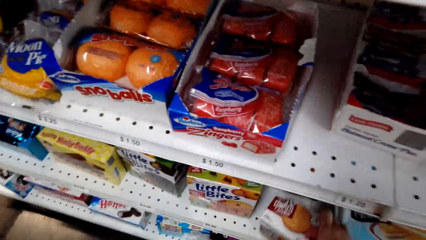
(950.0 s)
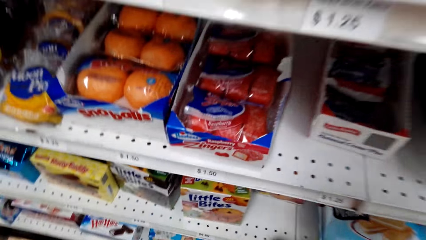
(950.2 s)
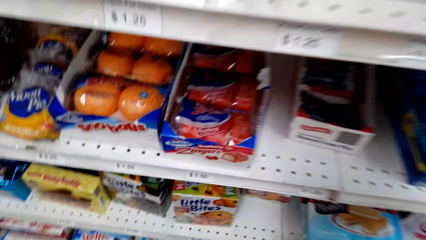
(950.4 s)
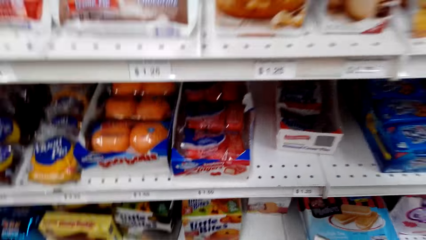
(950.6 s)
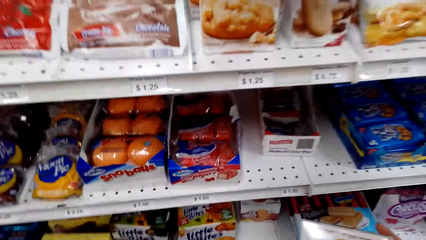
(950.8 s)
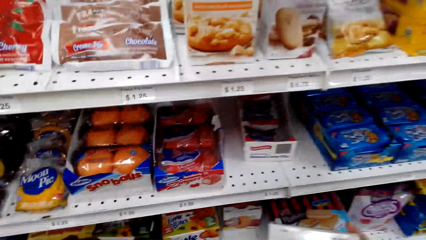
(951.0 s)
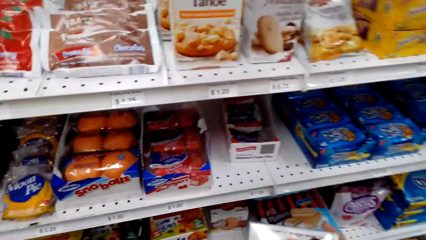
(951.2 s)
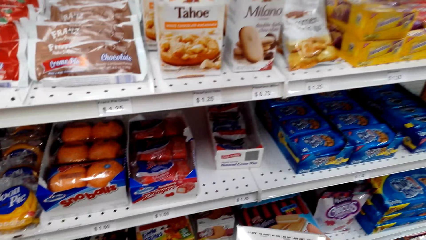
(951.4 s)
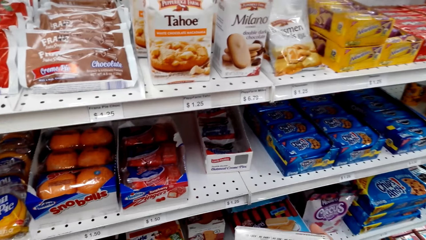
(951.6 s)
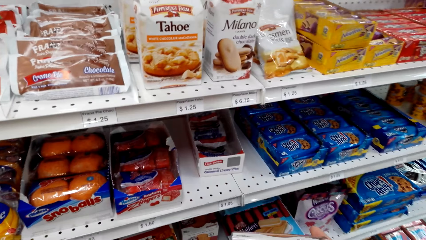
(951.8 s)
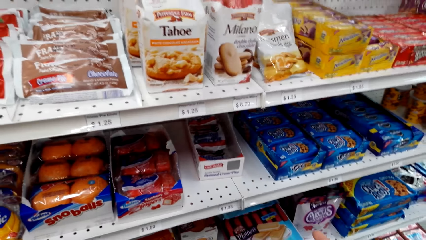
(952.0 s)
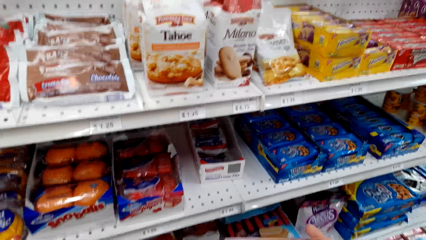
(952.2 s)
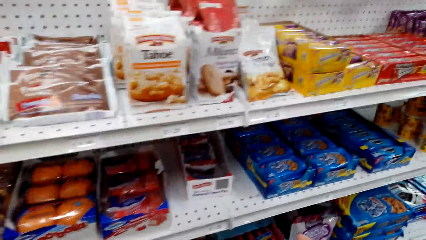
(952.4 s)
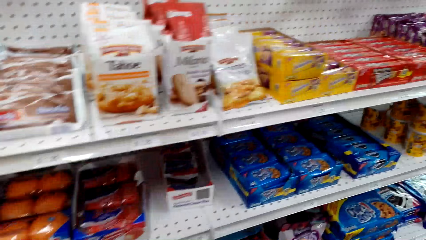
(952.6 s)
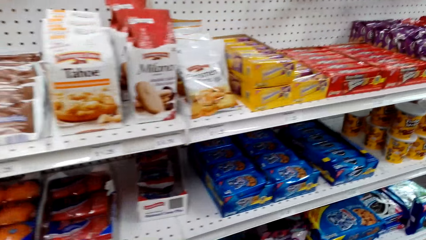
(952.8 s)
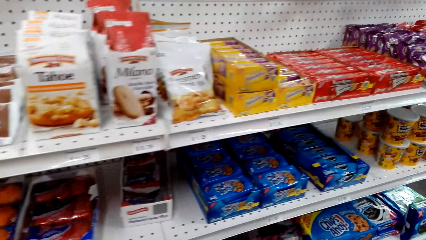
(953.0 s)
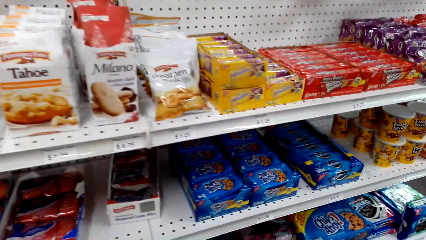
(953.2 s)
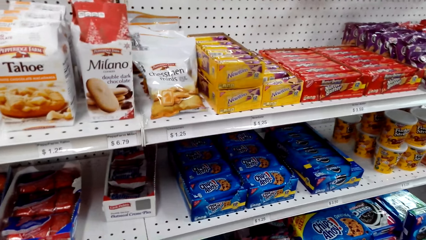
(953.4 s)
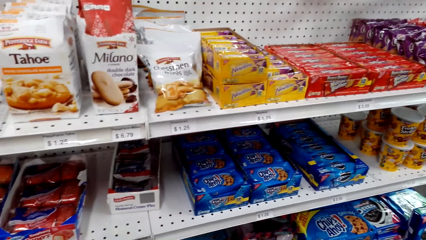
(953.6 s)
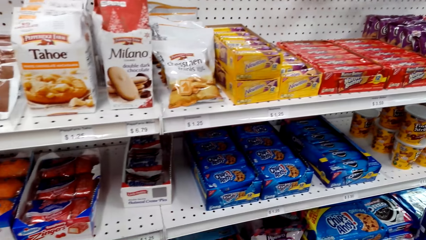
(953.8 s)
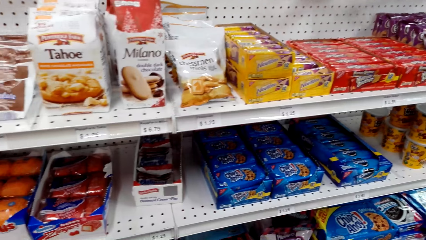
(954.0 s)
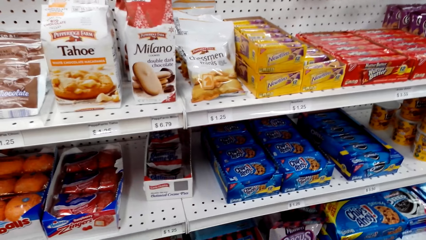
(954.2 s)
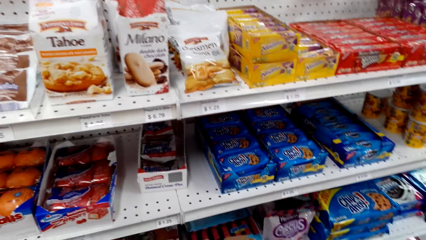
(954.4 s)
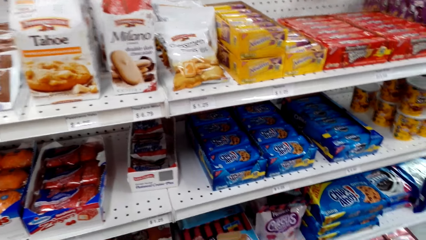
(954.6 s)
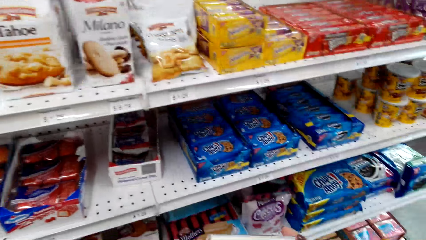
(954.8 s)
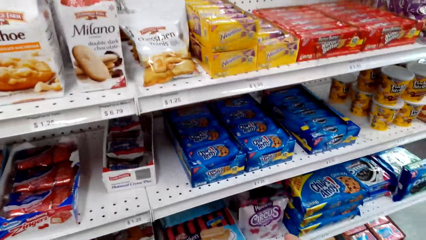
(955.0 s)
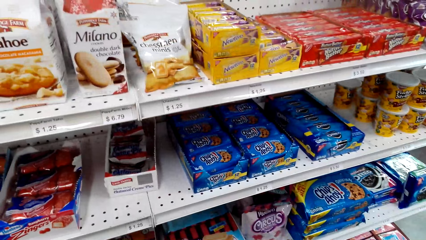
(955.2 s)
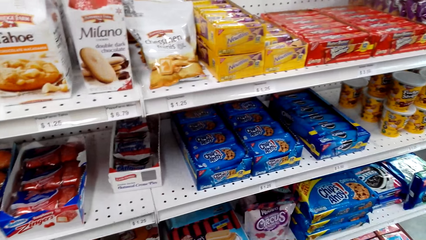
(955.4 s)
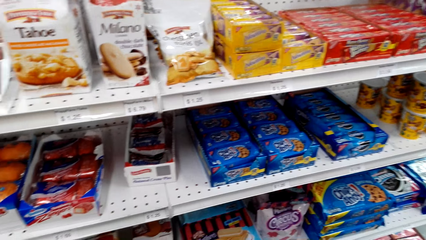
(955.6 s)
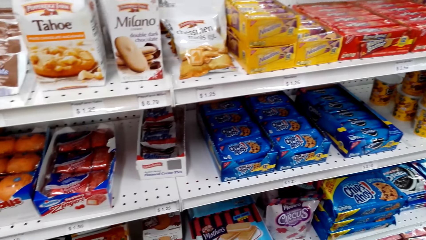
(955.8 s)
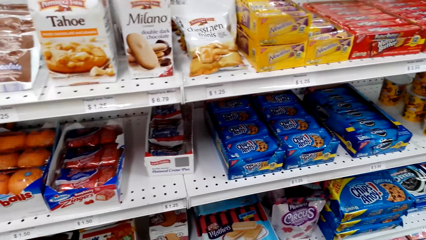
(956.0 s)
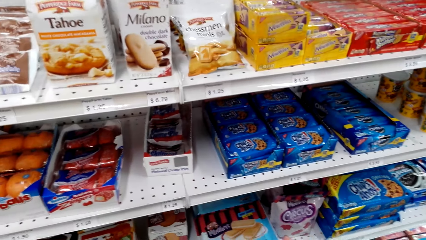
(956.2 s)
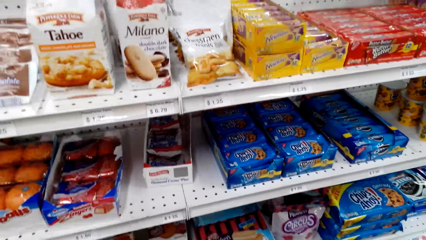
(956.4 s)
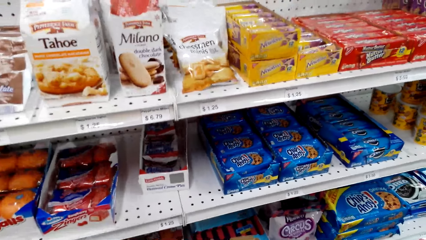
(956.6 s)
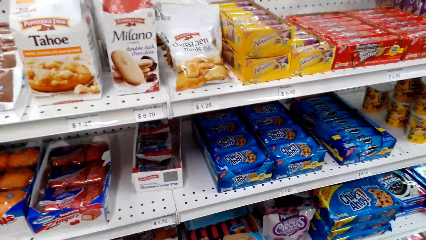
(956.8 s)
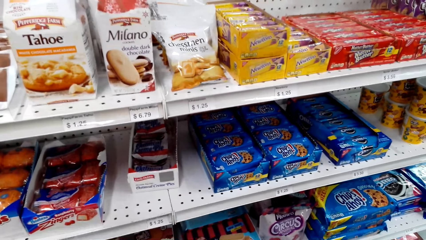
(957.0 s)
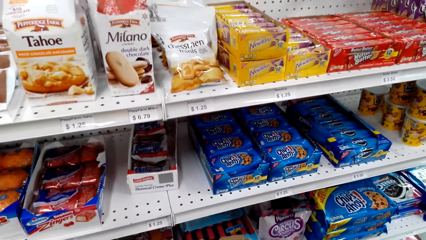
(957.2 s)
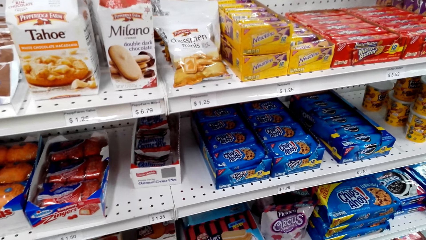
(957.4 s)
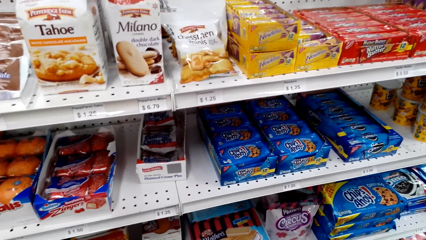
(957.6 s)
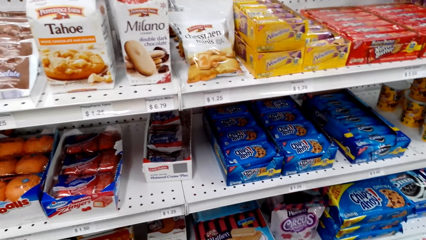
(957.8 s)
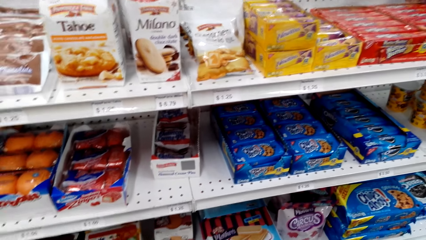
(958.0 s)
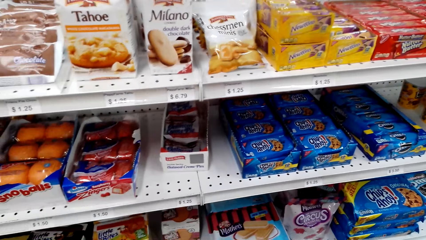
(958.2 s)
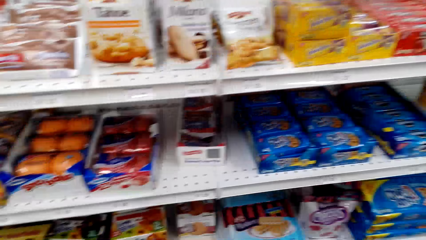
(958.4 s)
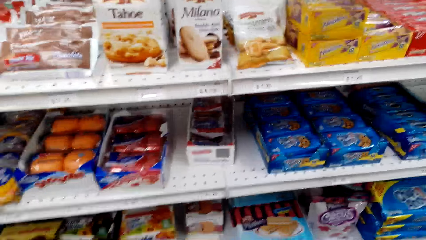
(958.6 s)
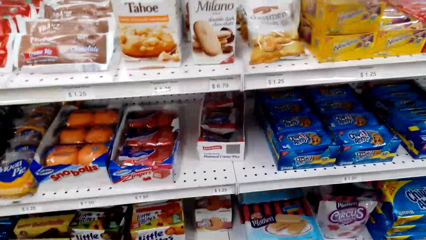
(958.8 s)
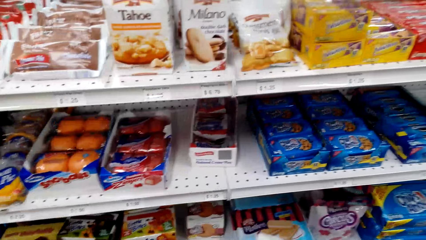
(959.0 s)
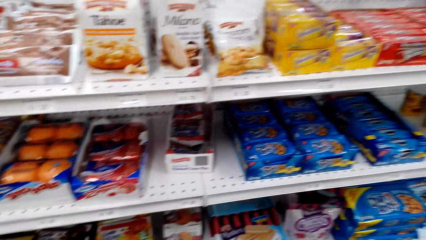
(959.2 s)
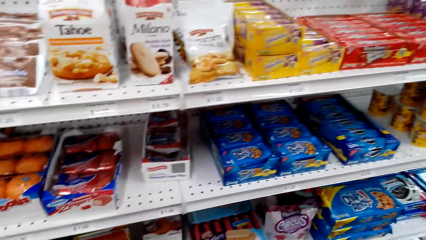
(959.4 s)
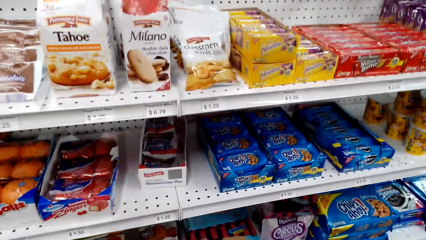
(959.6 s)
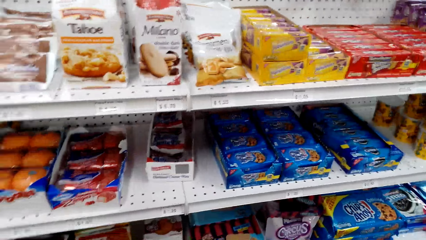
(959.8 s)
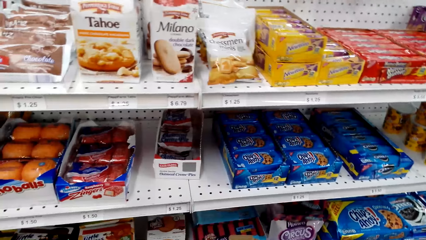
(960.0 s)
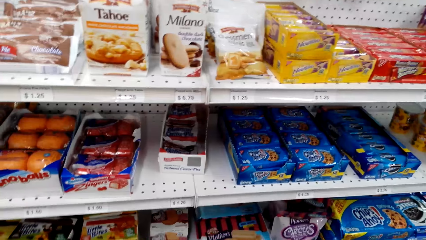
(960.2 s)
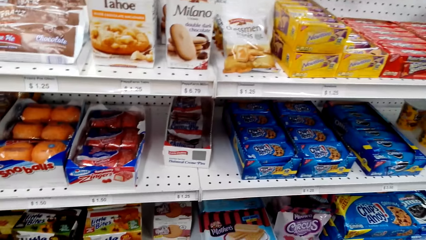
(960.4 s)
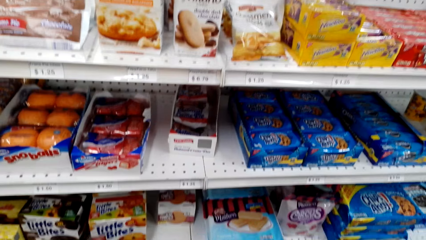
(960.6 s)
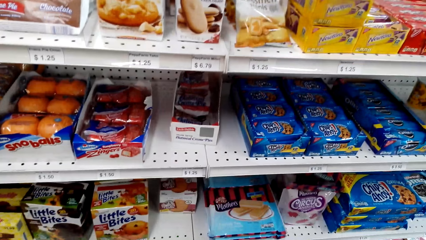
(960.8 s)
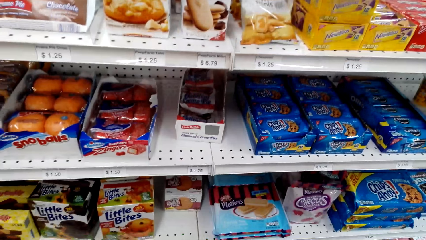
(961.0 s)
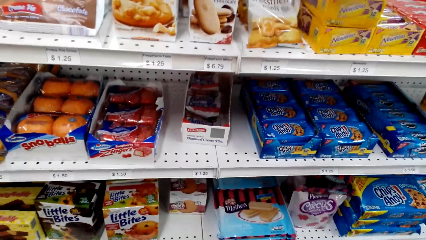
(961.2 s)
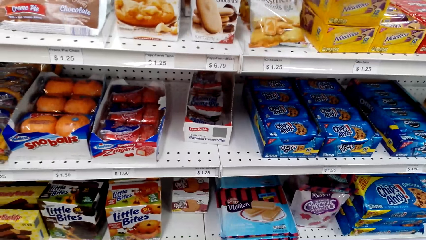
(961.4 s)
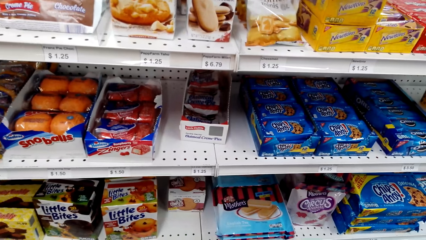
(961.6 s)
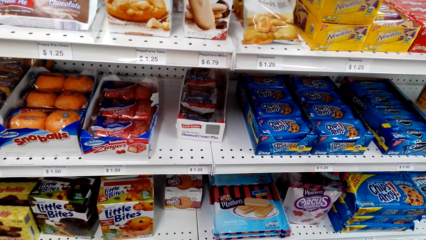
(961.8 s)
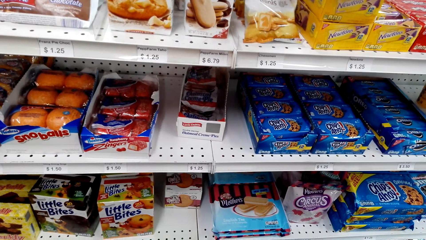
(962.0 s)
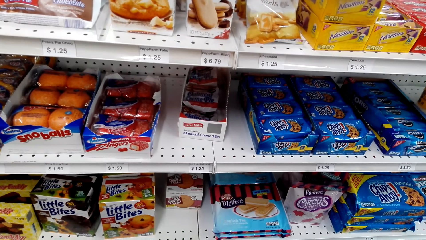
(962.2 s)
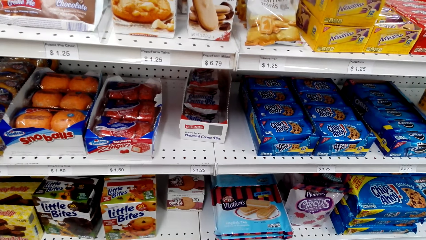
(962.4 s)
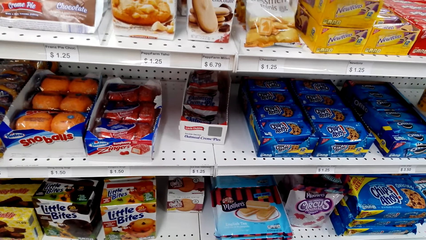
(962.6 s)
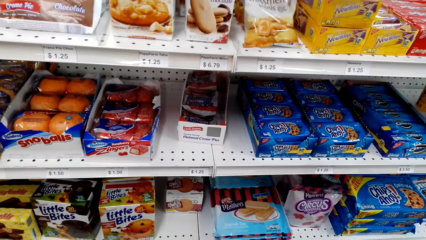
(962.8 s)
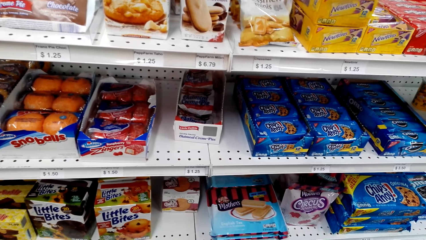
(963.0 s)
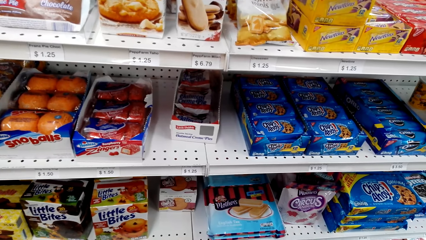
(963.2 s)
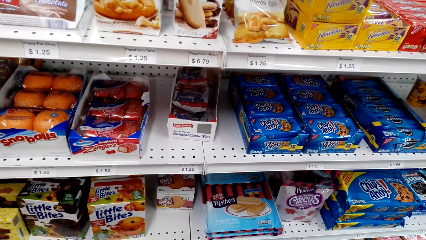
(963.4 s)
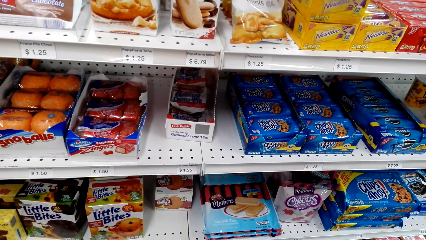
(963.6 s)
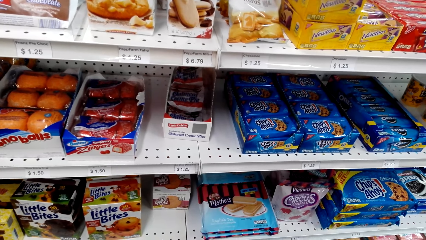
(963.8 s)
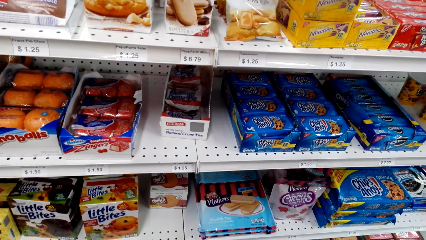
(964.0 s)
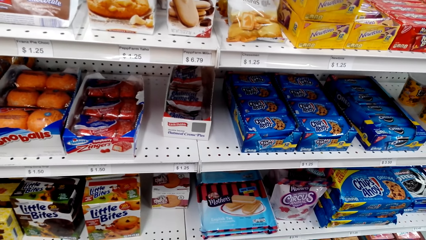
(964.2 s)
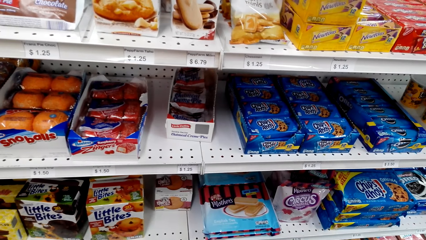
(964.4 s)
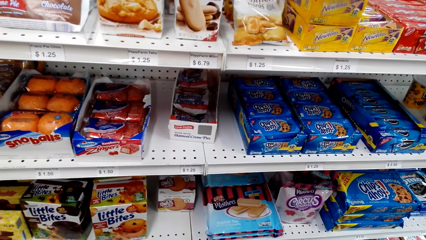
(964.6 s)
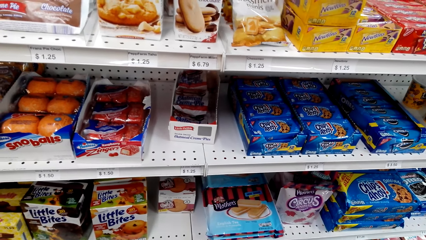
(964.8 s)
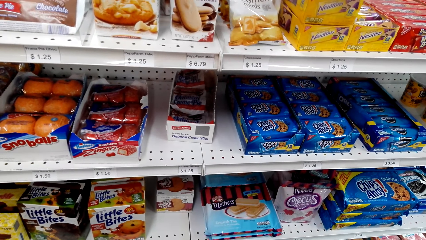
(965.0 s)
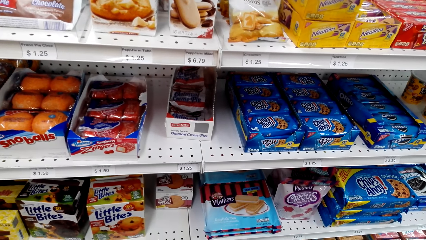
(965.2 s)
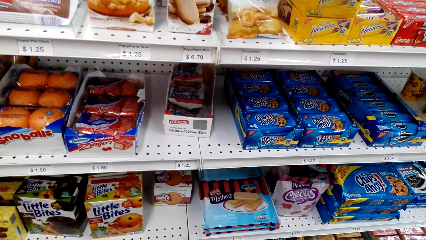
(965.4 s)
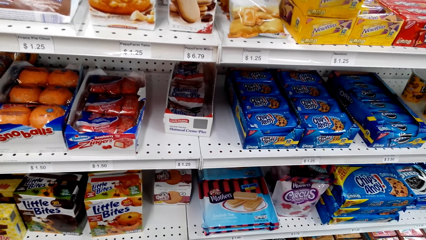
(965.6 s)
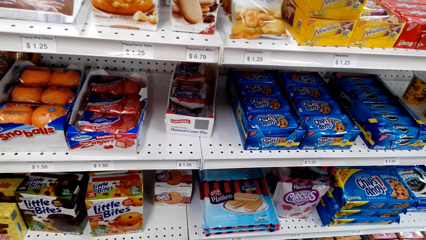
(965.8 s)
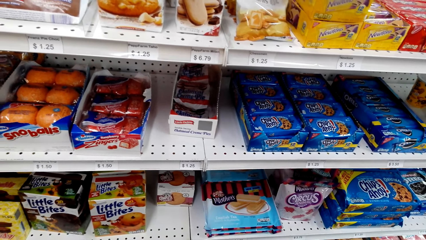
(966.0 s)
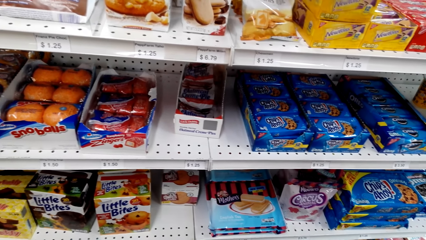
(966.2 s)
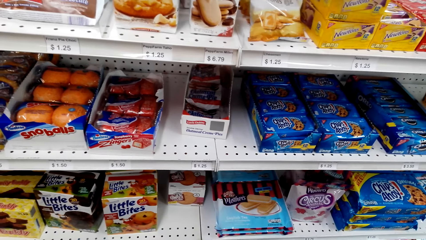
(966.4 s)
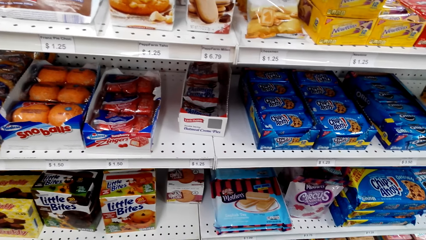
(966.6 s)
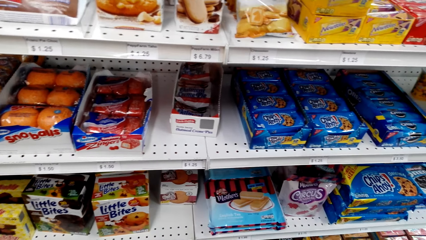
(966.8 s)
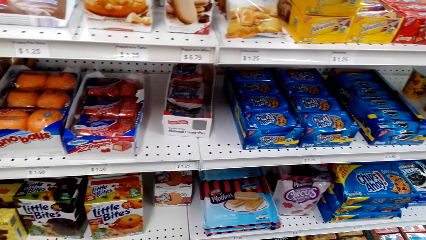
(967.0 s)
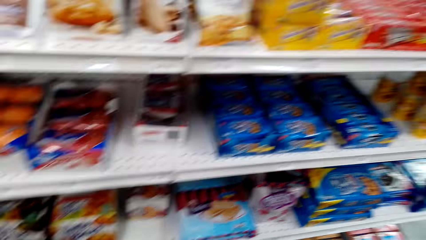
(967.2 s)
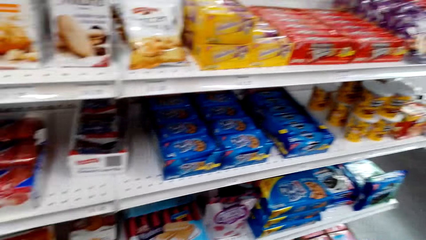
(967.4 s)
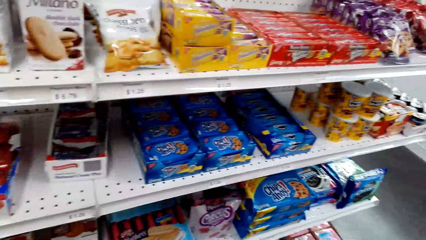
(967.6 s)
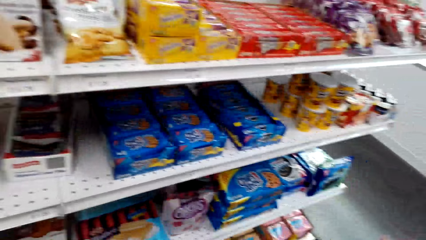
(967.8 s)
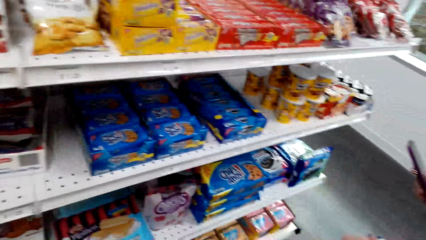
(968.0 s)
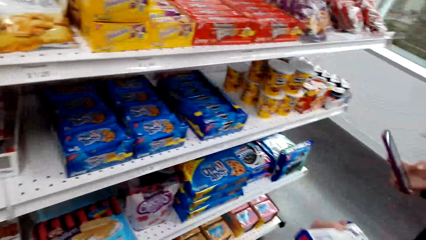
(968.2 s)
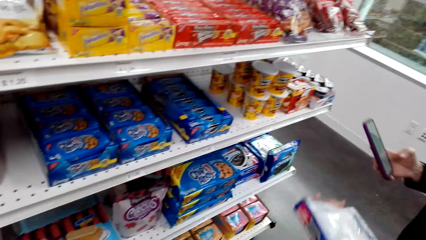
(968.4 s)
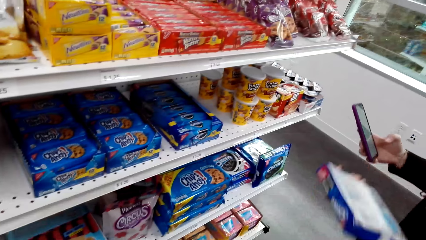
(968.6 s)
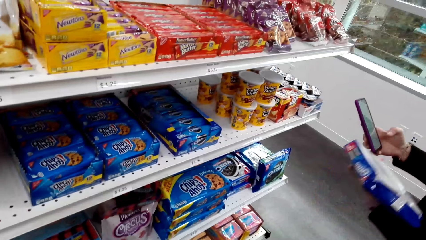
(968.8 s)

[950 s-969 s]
The camera wearer picks a pack of something. They stare at the pack. They stare at the shelf. They talk to a woman.
